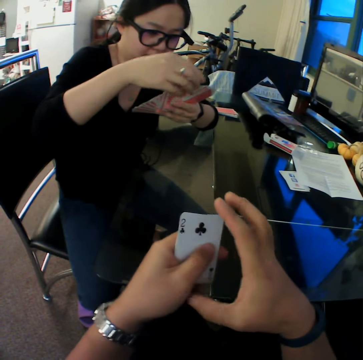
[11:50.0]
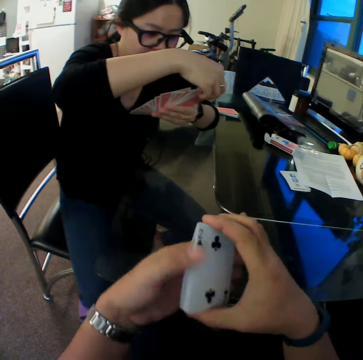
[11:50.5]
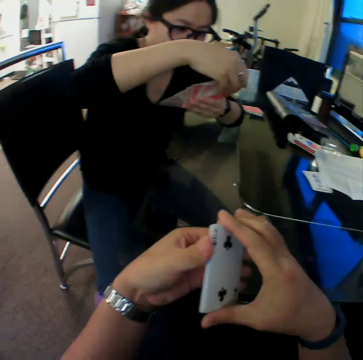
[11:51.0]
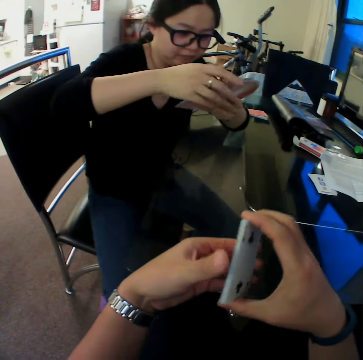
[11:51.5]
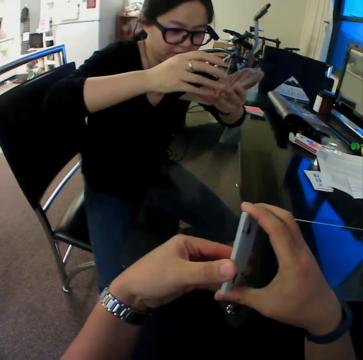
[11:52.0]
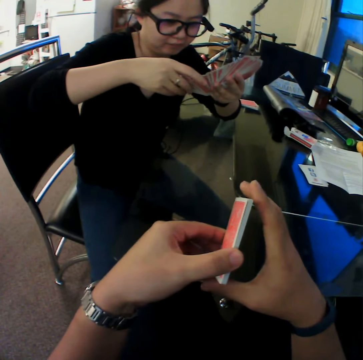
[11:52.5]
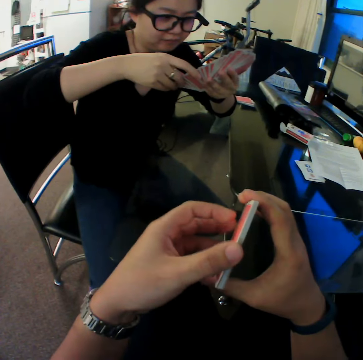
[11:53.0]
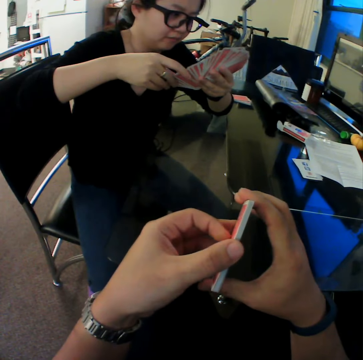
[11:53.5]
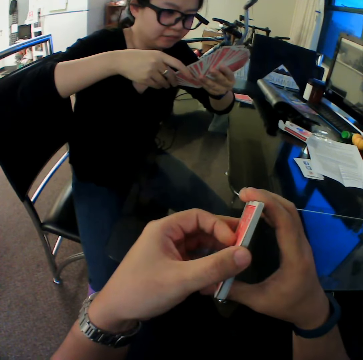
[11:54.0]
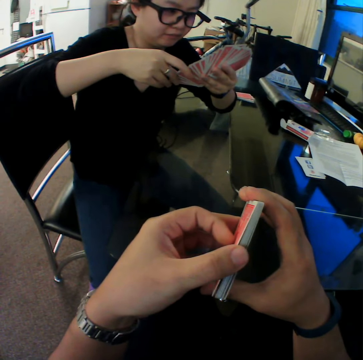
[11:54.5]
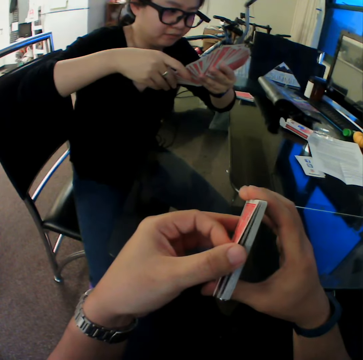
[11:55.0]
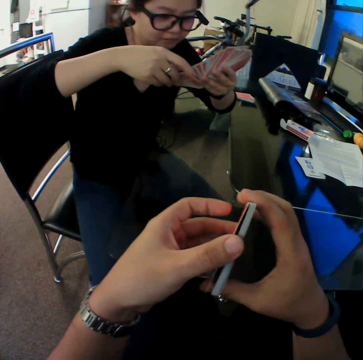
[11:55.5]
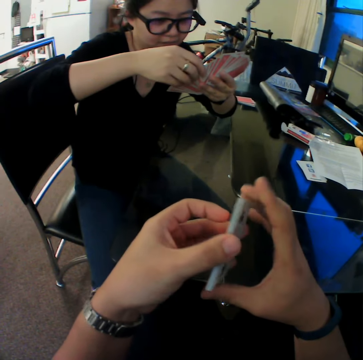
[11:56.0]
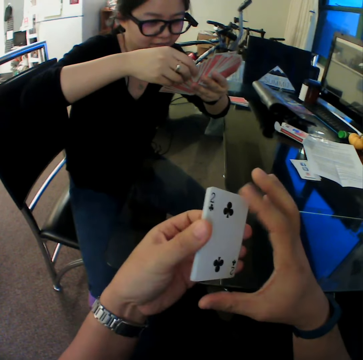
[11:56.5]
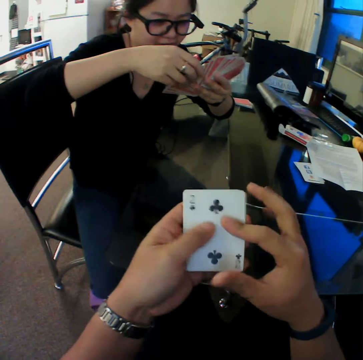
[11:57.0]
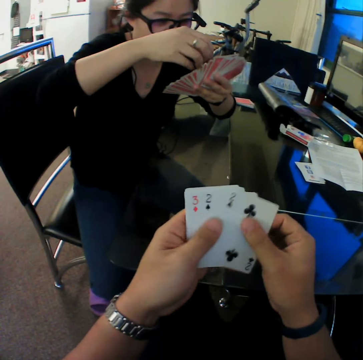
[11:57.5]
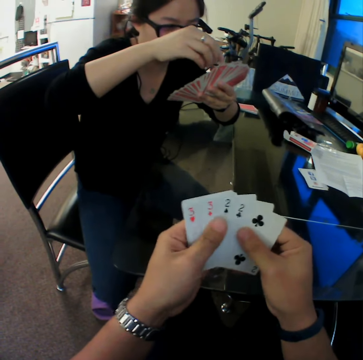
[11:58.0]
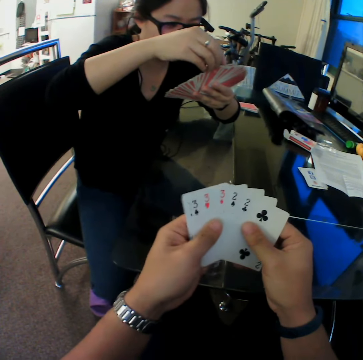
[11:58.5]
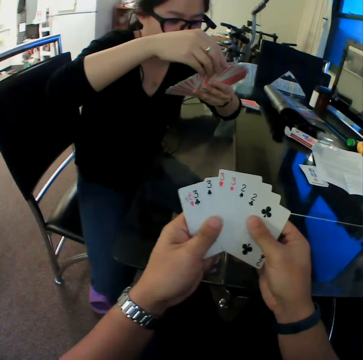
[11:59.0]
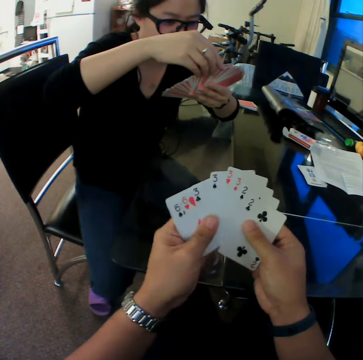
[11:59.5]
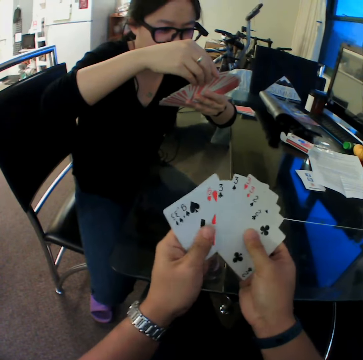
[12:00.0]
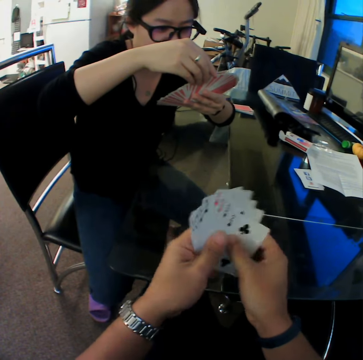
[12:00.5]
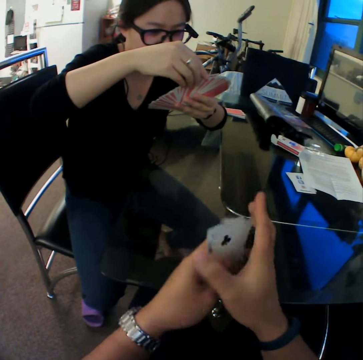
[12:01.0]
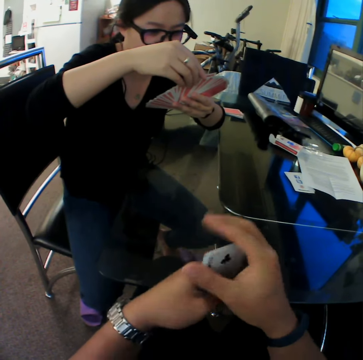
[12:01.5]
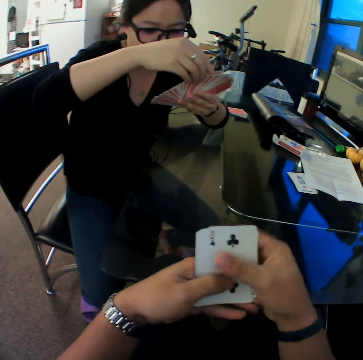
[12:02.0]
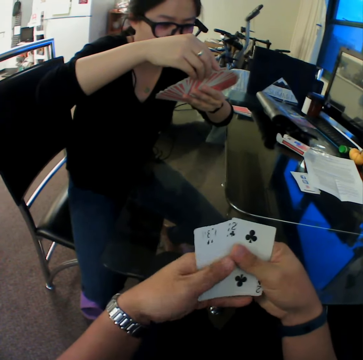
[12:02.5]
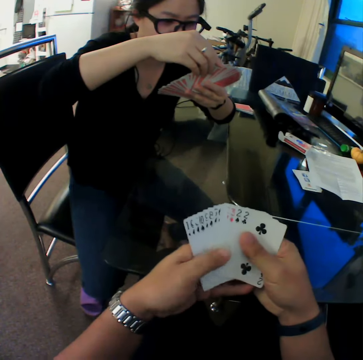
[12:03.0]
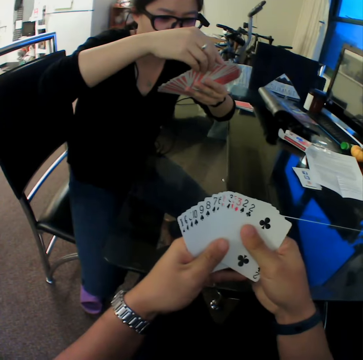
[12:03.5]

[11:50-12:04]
The camera wearer checks the cards. They check through the cards.

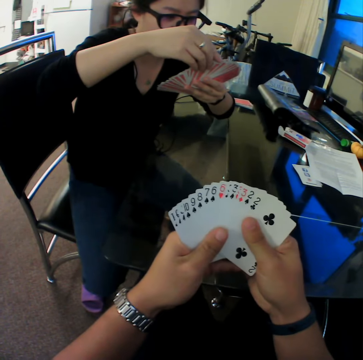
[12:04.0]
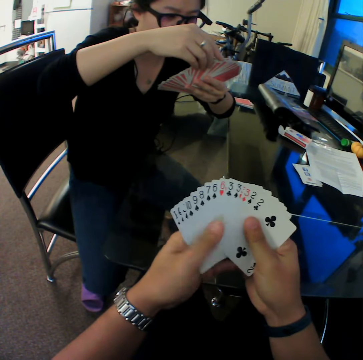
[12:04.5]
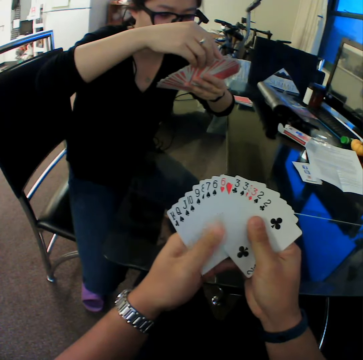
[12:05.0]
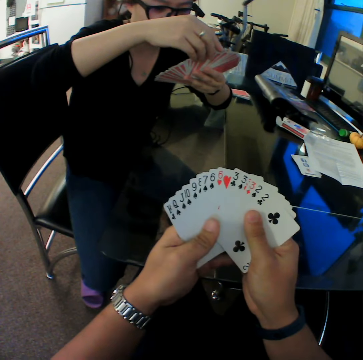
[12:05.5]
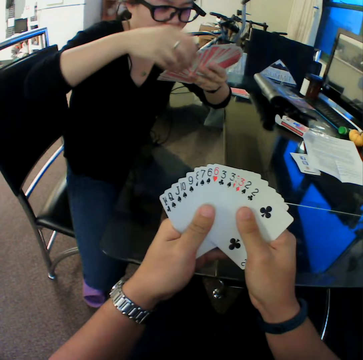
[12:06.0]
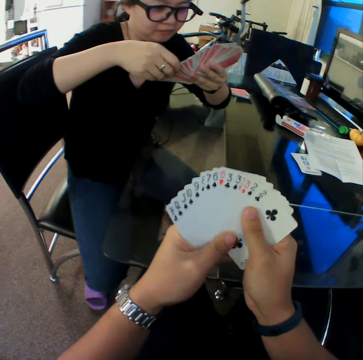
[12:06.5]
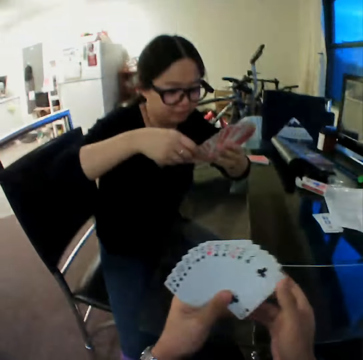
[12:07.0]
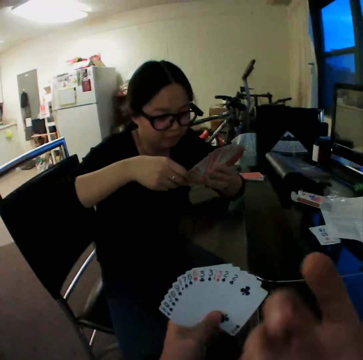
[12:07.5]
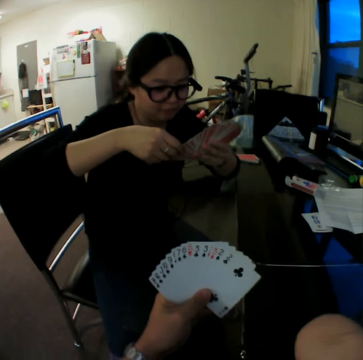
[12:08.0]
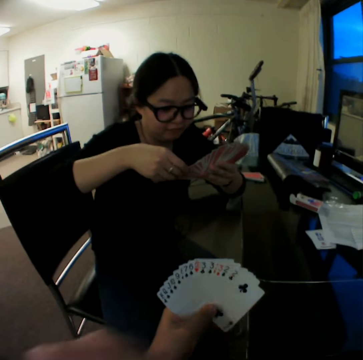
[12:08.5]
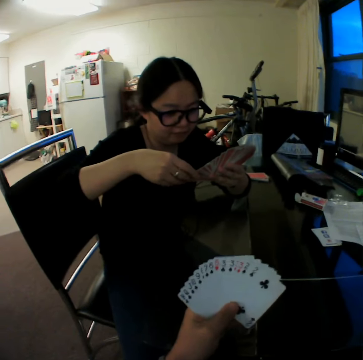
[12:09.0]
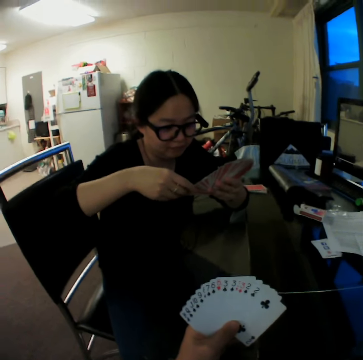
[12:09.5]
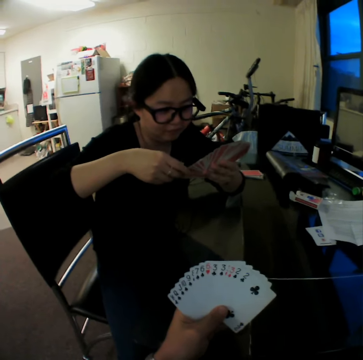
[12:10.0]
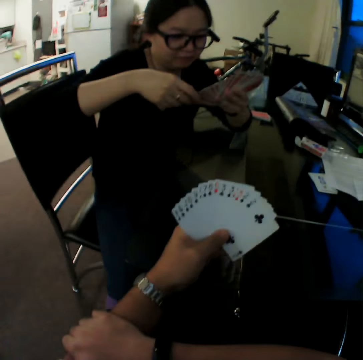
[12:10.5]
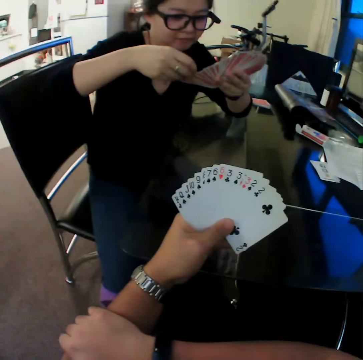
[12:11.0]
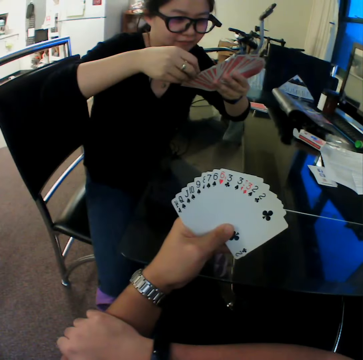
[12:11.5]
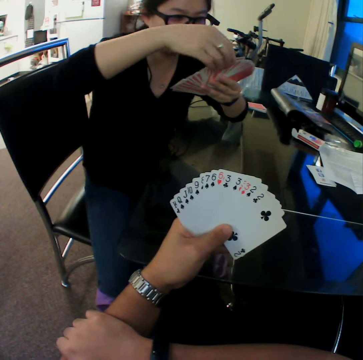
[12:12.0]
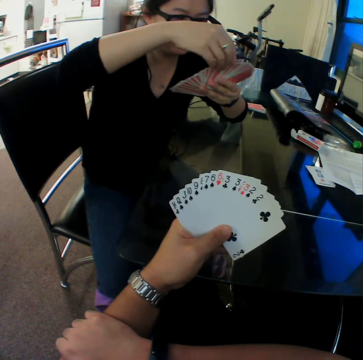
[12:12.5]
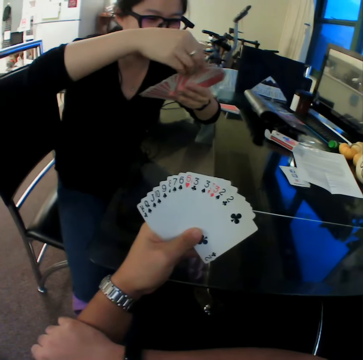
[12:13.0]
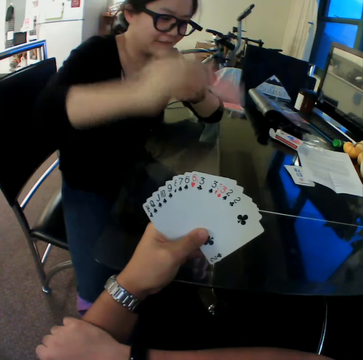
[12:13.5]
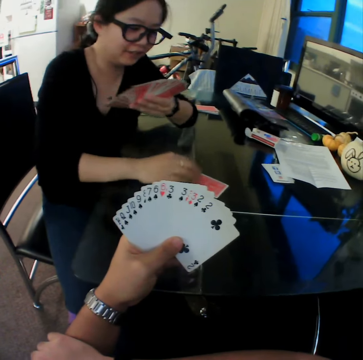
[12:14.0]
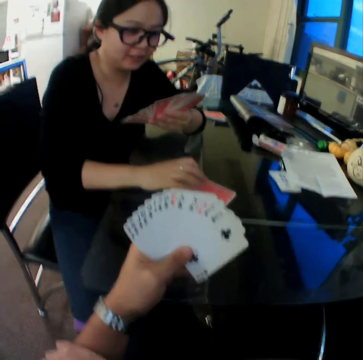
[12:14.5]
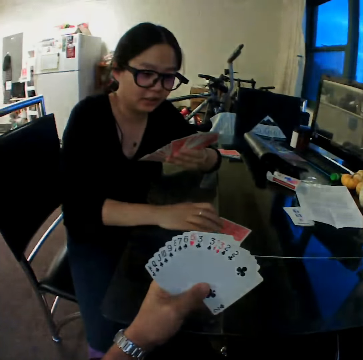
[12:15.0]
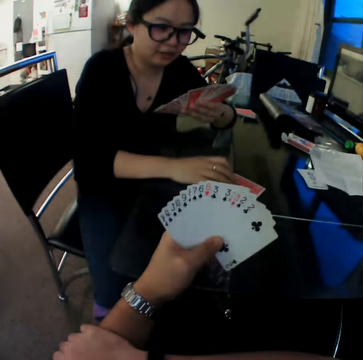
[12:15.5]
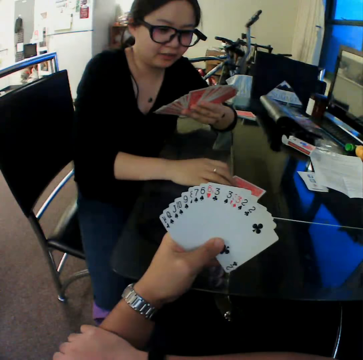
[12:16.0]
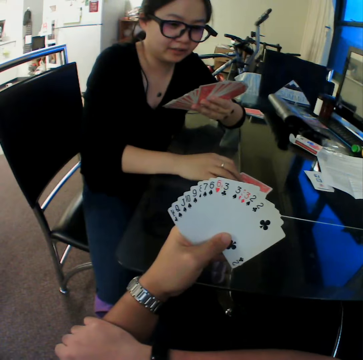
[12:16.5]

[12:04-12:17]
The camera wearer touches his face. The woman drops the card on the table with her right hand.

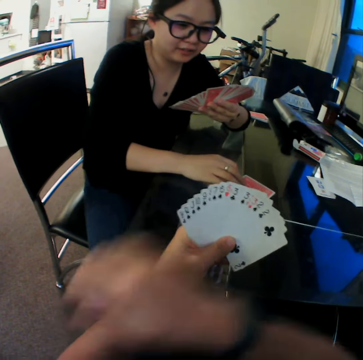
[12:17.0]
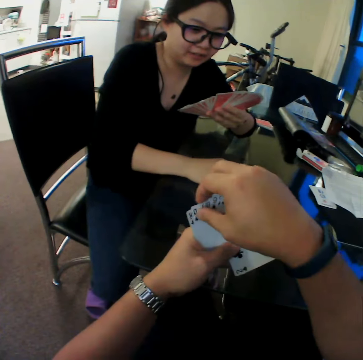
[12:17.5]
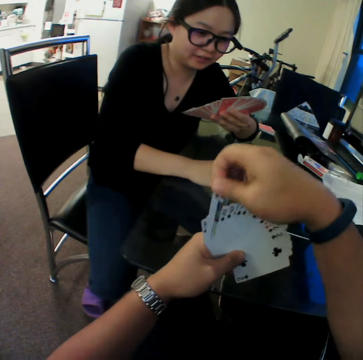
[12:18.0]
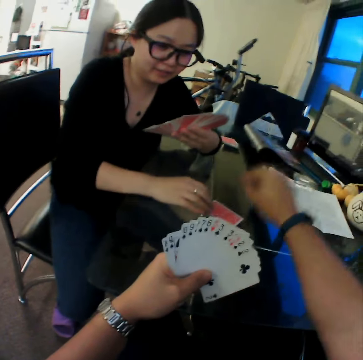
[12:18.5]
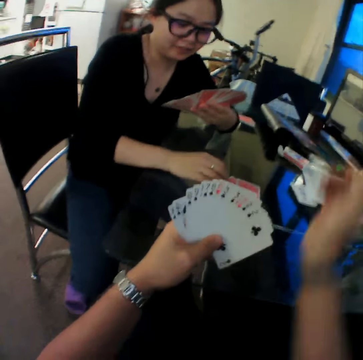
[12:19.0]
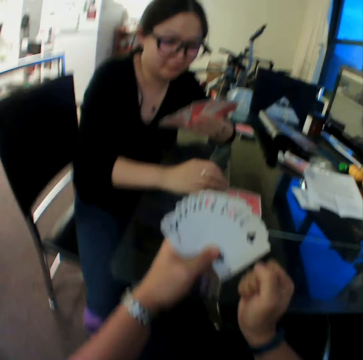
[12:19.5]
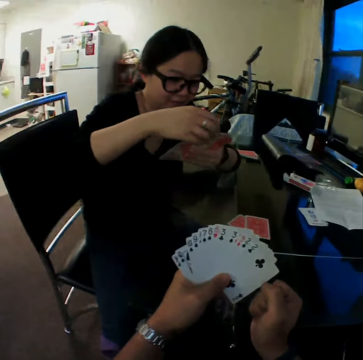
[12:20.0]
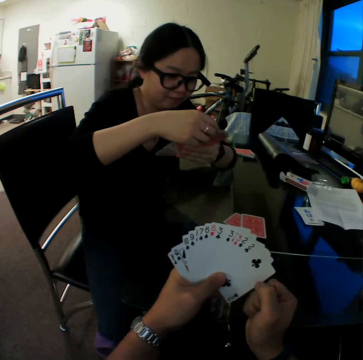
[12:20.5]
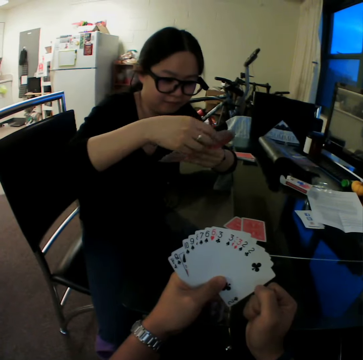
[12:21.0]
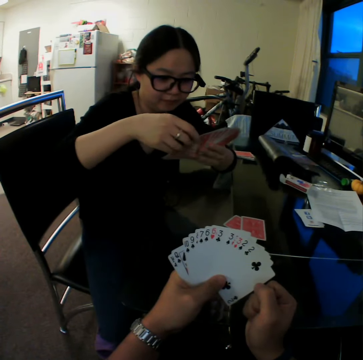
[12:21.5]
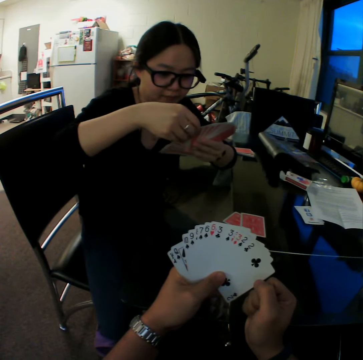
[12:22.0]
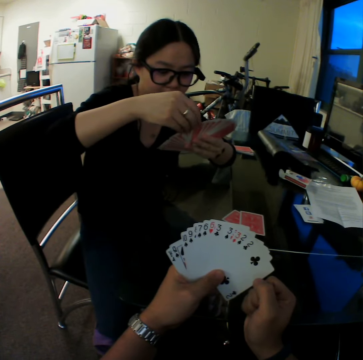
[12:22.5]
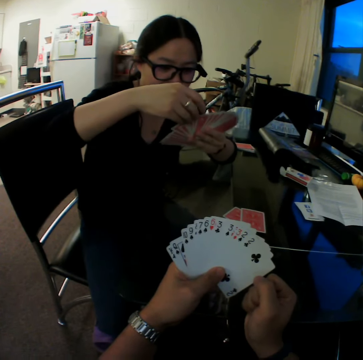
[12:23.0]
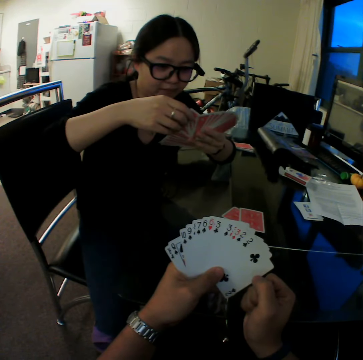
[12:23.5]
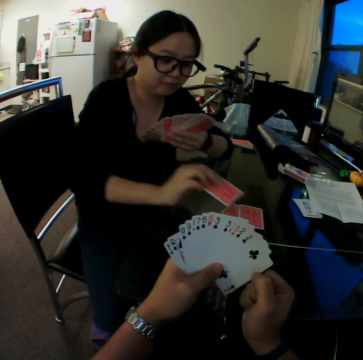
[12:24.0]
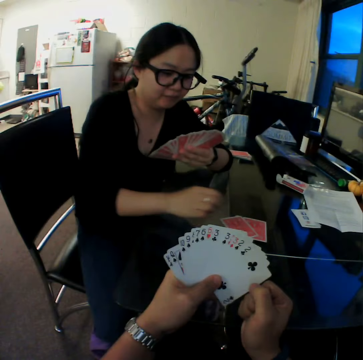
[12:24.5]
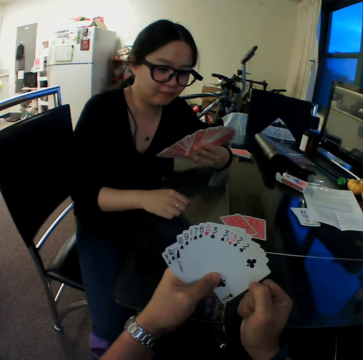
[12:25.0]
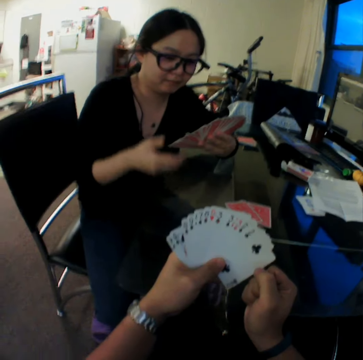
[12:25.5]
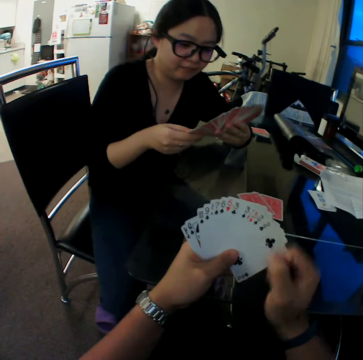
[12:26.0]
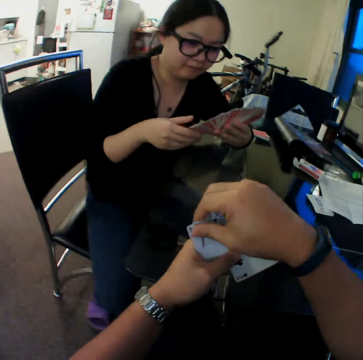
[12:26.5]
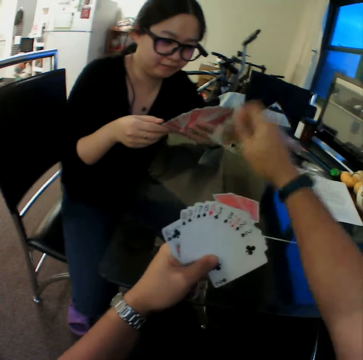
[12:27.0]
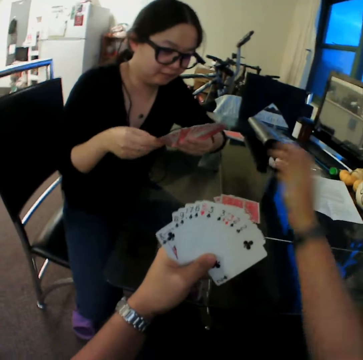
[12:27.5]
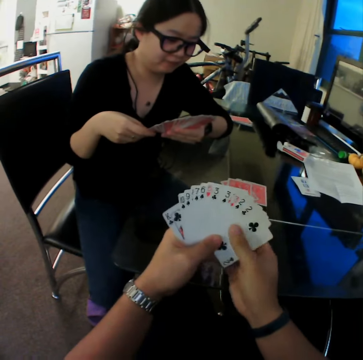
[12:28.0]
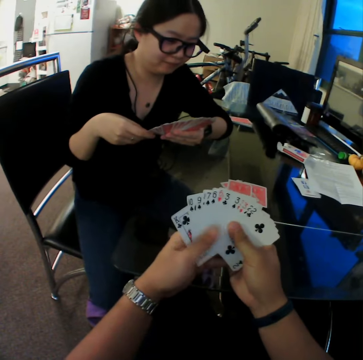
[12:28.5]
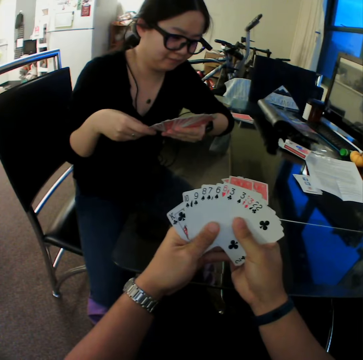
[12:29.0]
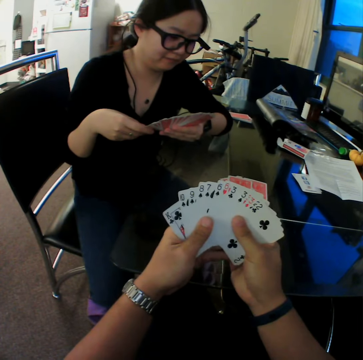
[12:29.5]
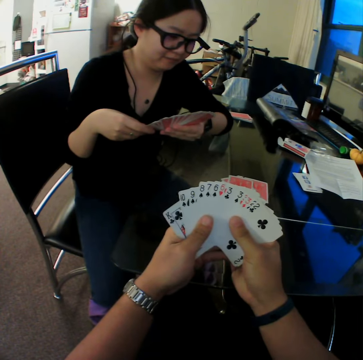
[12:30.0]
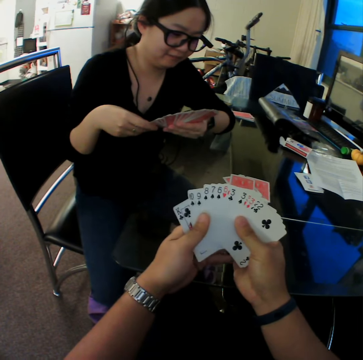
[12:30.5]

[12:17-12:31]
The camera wearer drops the card on the table with his right hand. The woman drops the card on the table with her right hand. The camera wearer drops the card on the table with his right hand. He checks through the cards.
